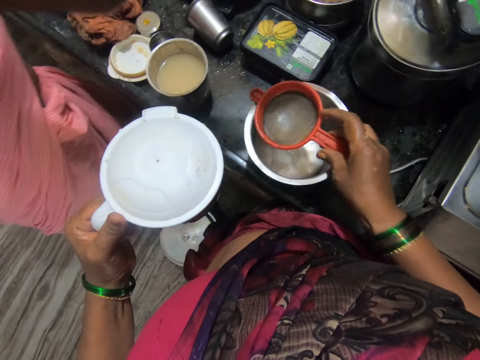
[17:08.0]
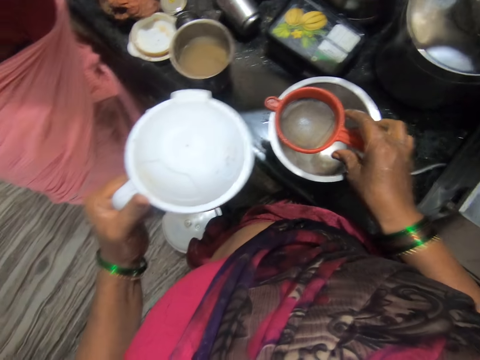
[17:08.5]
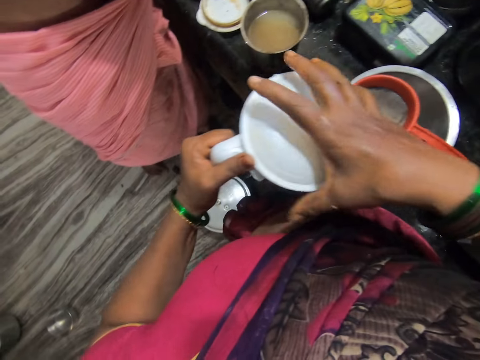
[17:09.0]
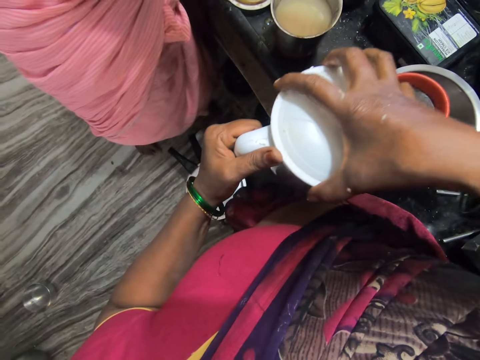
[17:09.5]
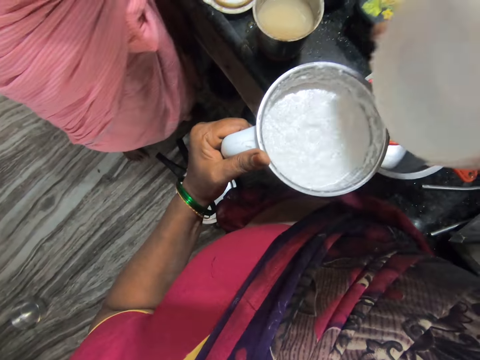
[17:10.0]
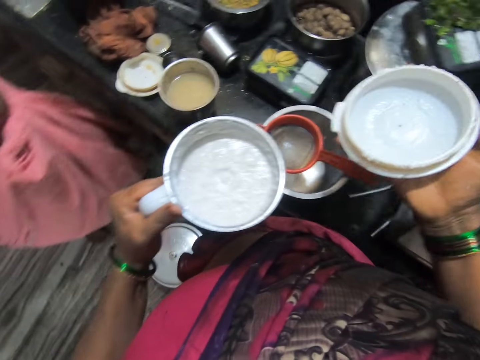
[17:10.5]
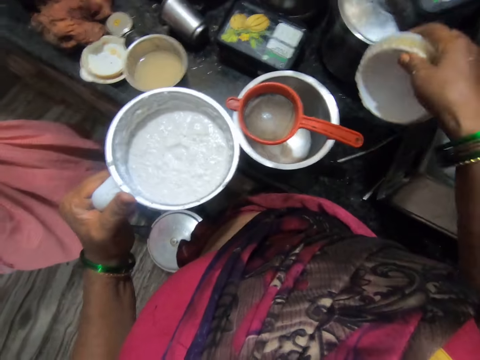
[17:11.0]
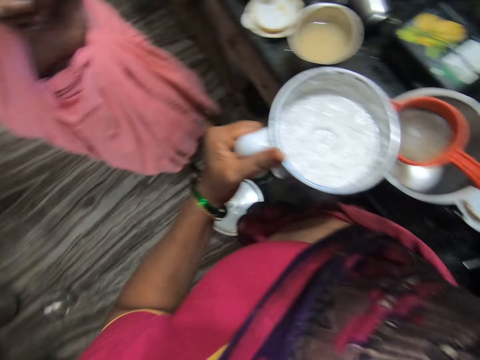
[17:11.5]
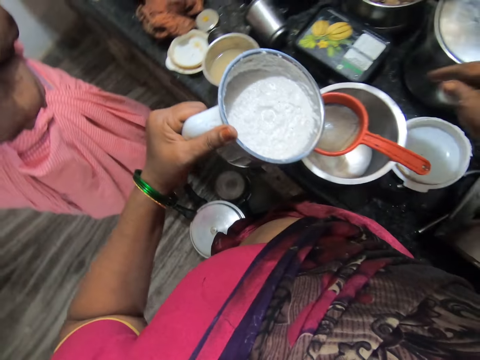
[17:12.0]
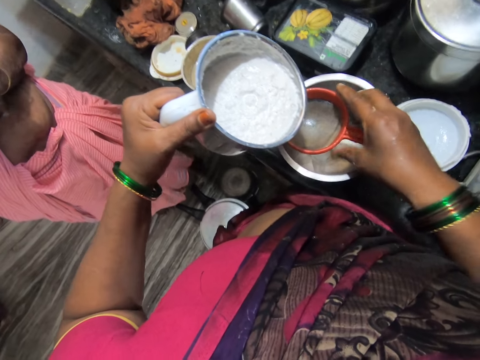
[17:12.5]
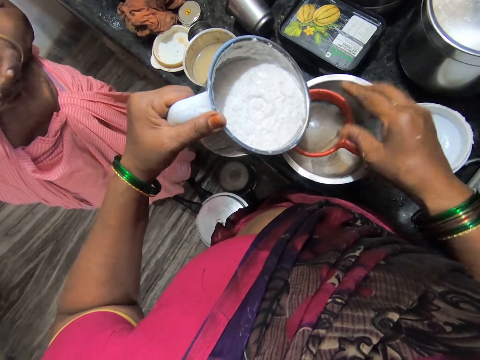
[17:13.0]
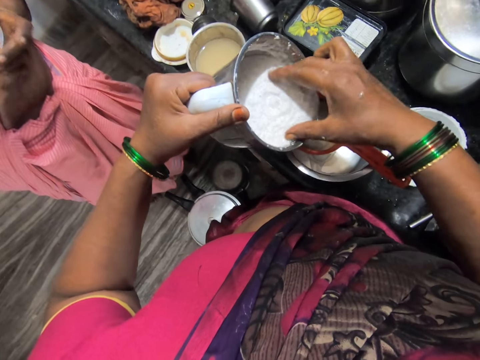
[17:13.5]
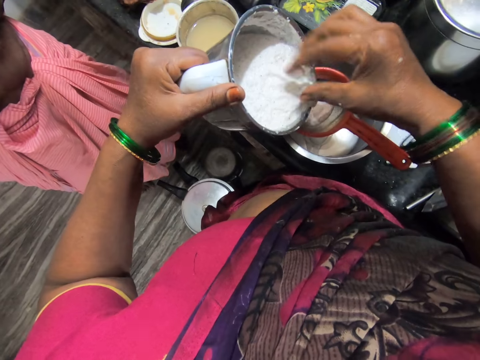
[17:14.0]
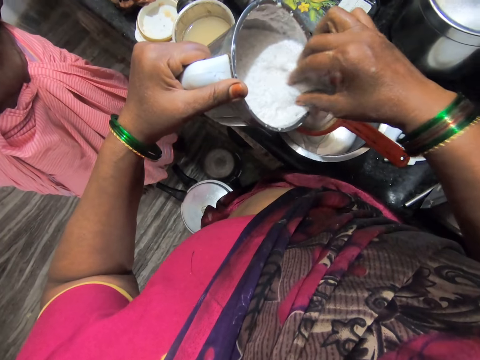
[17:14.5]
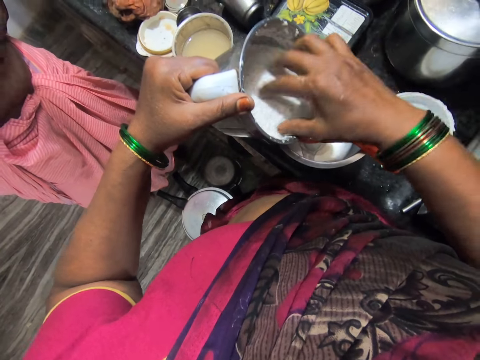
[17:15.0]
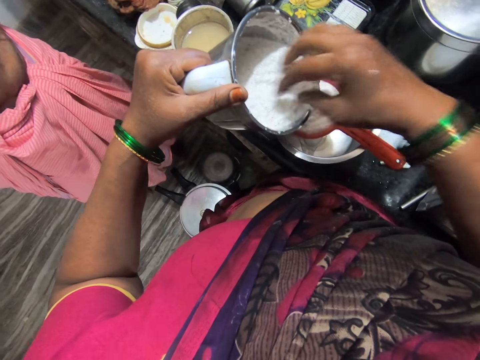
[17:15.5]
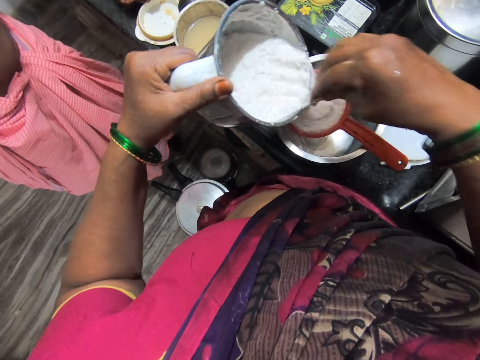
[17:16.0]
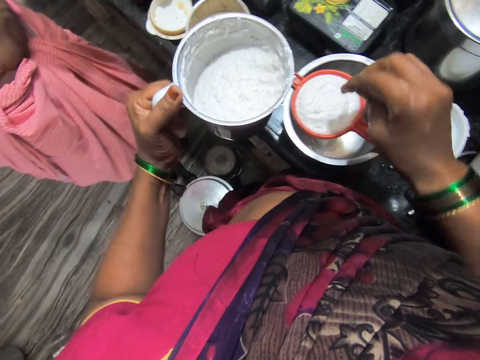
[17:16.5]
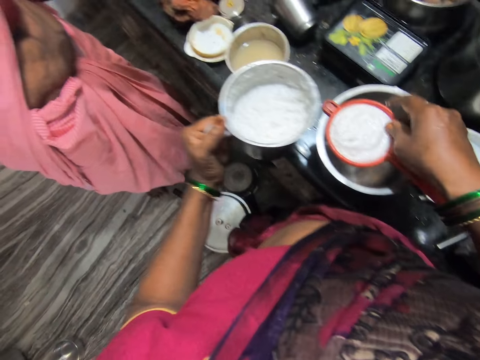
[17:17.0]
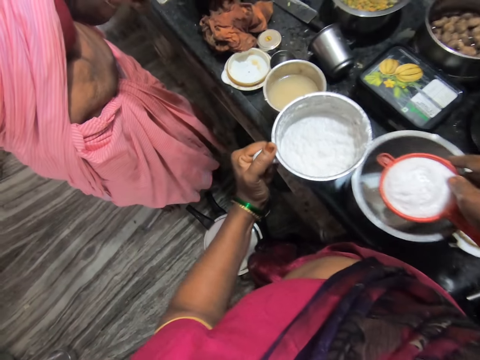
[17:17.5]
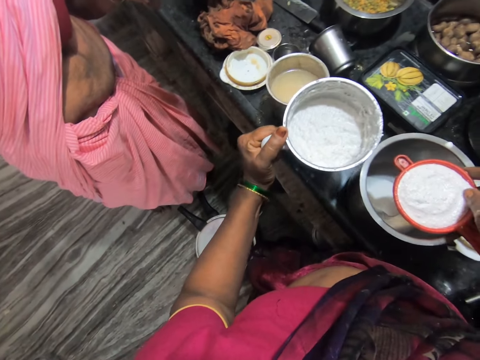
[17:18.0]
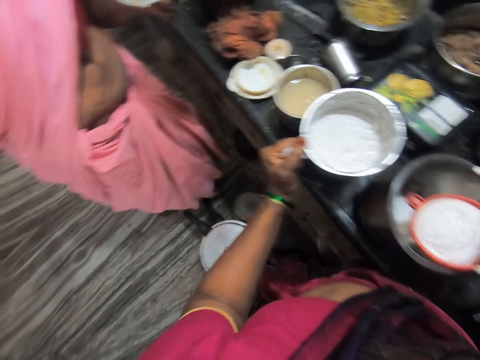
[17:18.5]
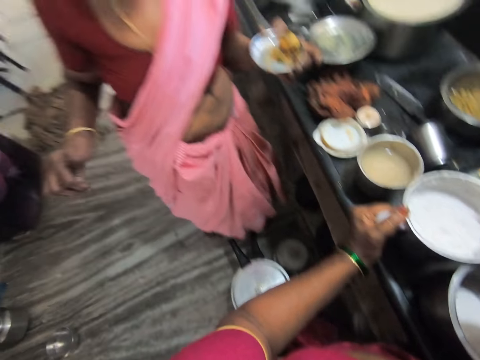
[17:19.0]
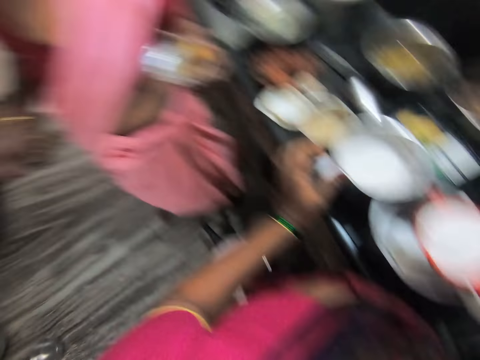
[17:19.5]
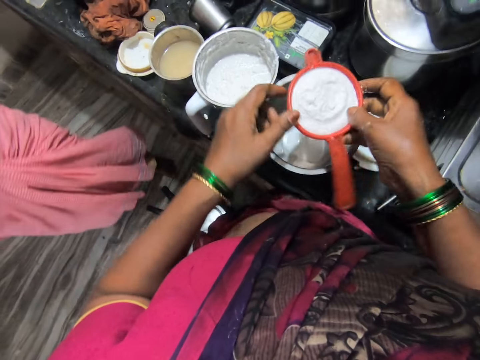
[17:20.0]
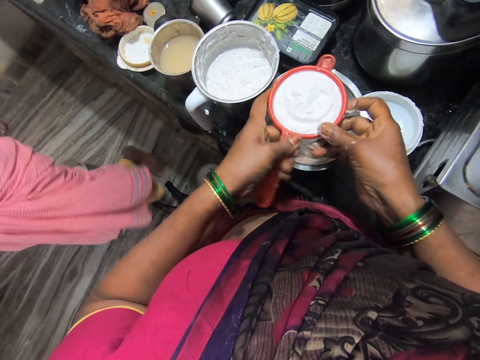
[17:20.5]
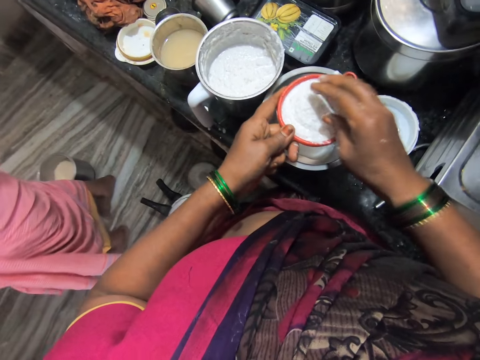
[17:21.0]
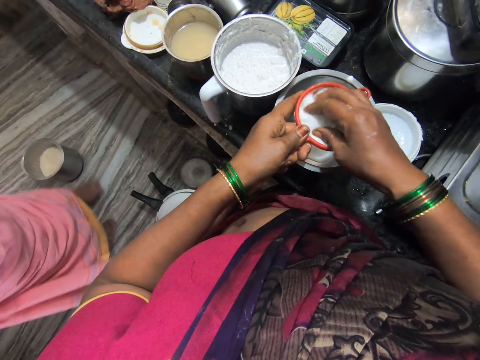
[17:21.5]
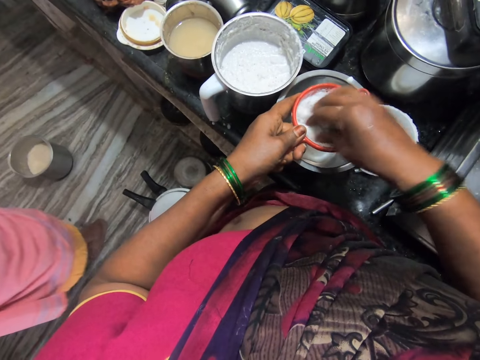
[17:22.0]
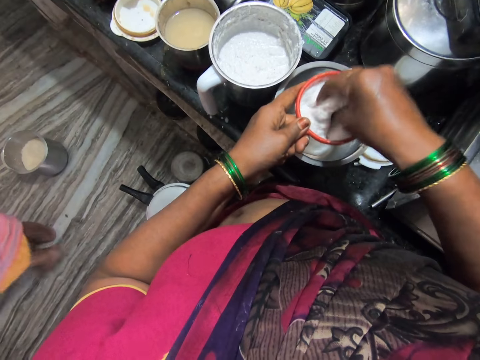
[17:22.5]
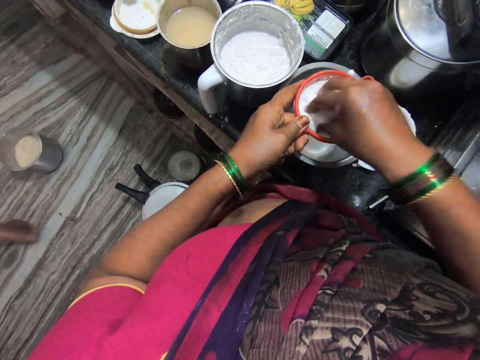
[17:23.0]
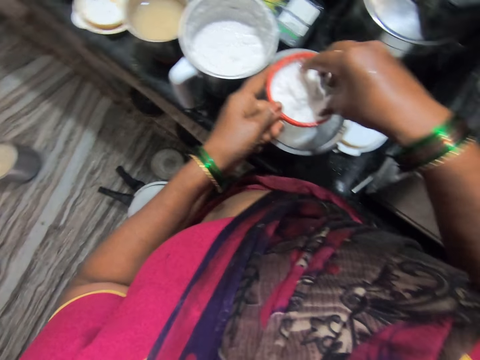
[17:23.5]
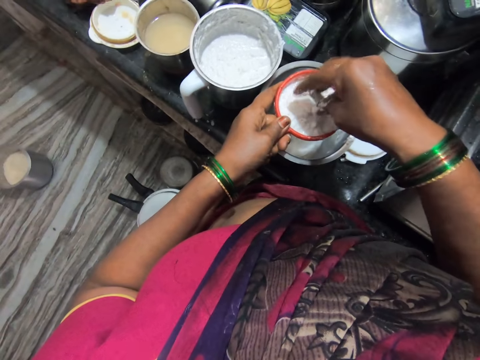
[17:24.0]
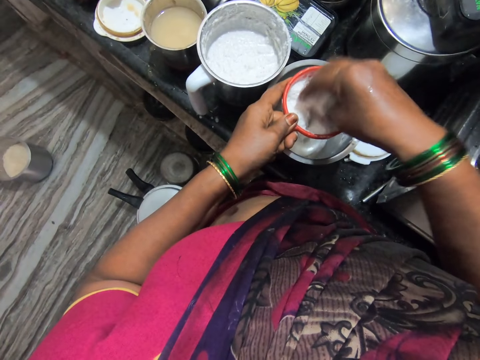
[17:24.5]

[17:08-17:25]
The camera wearer carries a sieve. They put the sieve on the bowl. They open the blender jar. They put down the blender lid. They put something on the sieve. They pour the food into the sieve. They lift the sieve. They put down the blender jar. They sieve the food.

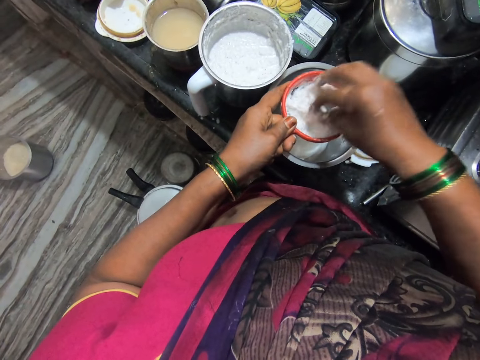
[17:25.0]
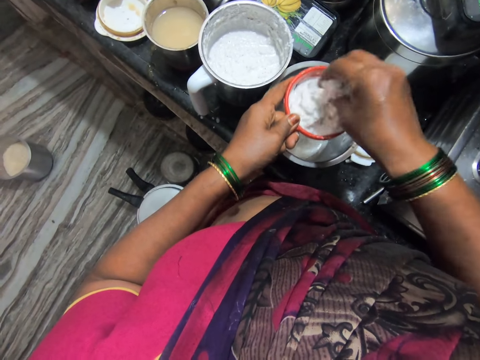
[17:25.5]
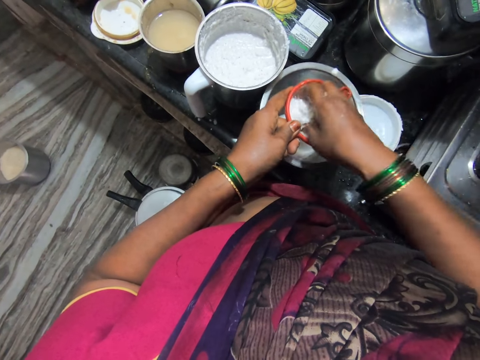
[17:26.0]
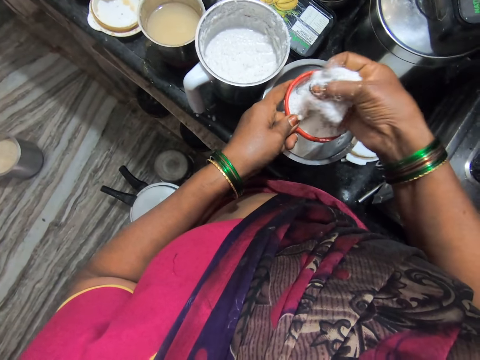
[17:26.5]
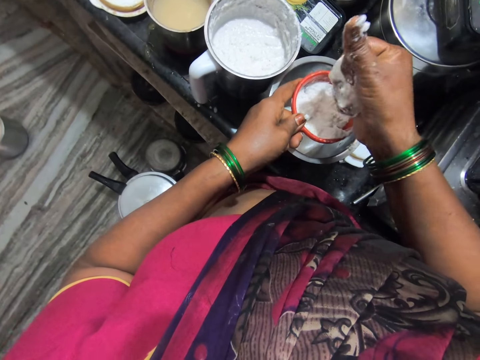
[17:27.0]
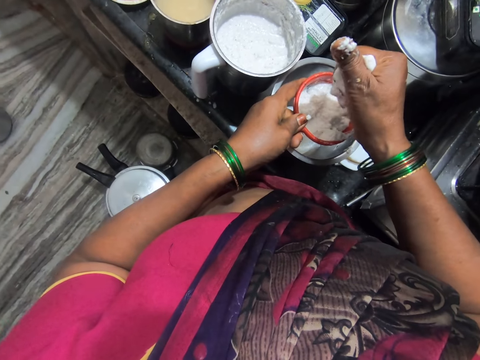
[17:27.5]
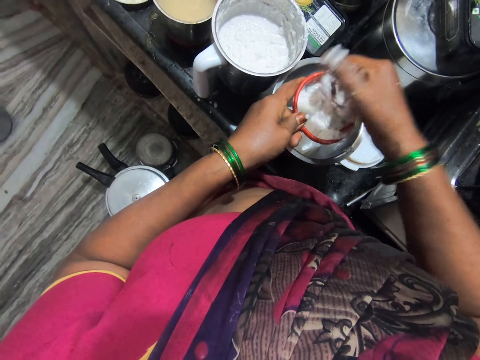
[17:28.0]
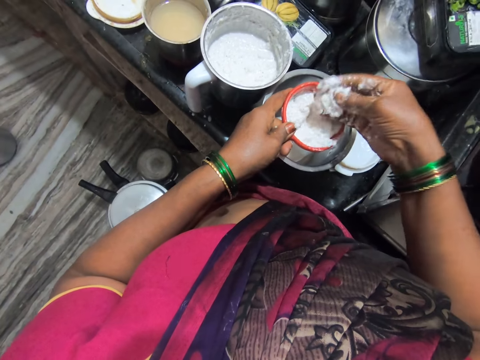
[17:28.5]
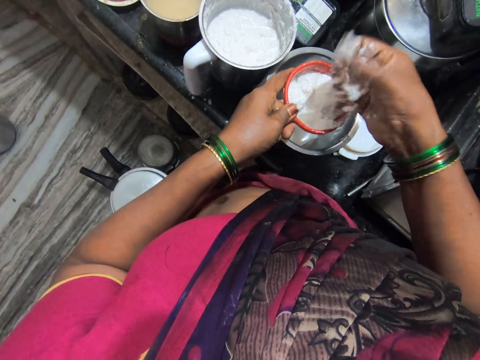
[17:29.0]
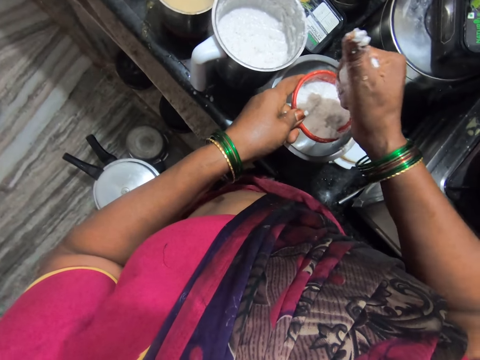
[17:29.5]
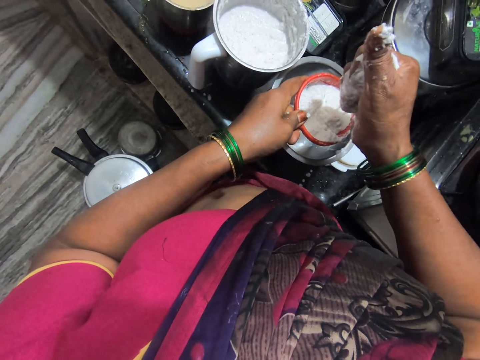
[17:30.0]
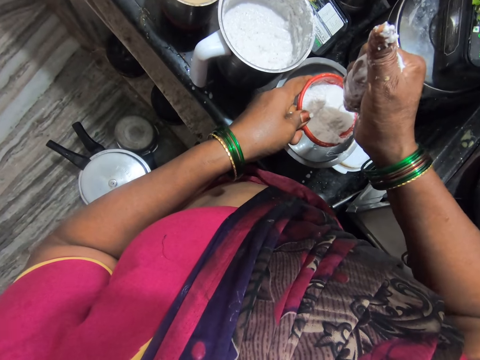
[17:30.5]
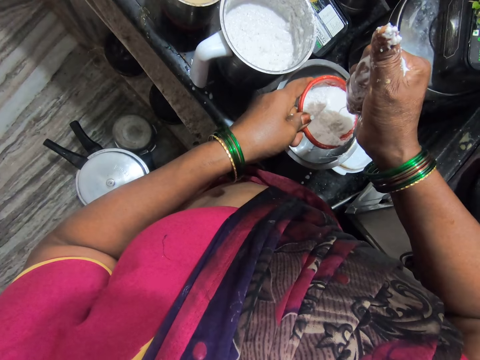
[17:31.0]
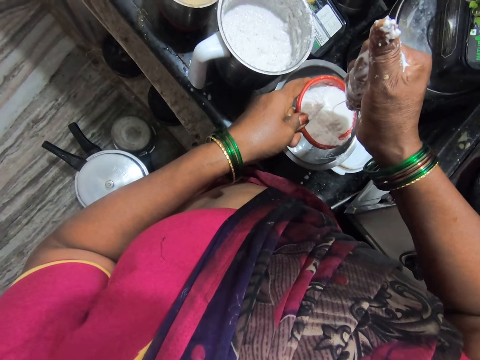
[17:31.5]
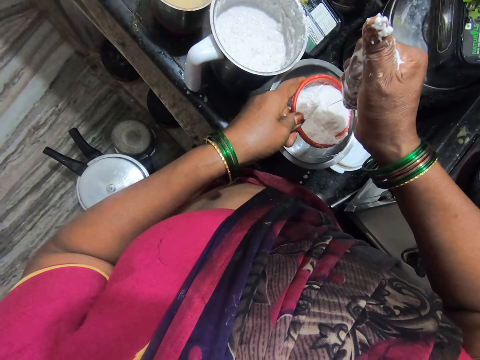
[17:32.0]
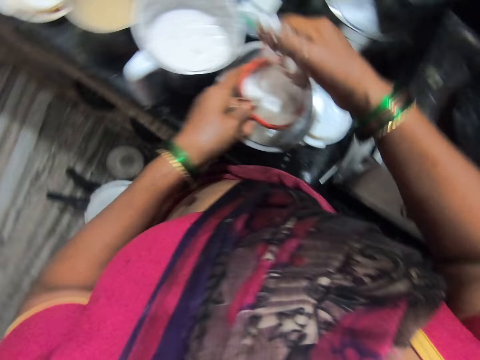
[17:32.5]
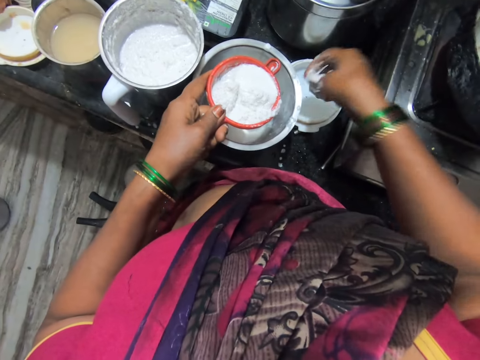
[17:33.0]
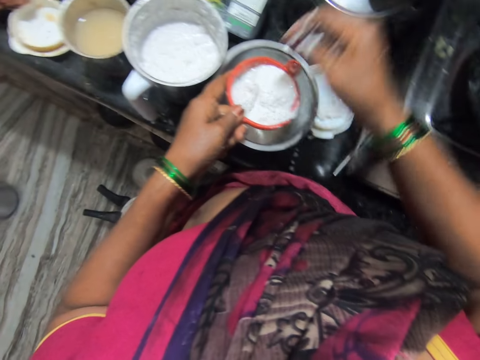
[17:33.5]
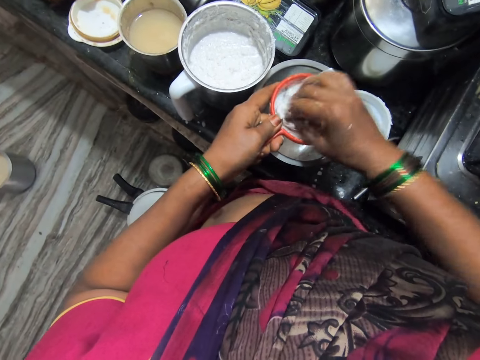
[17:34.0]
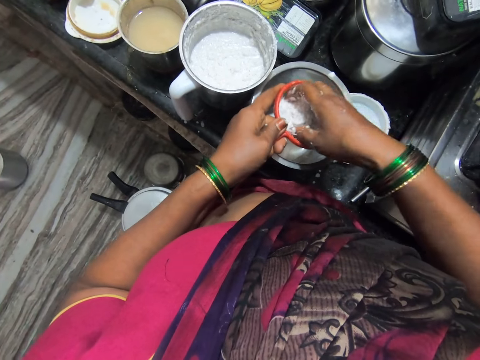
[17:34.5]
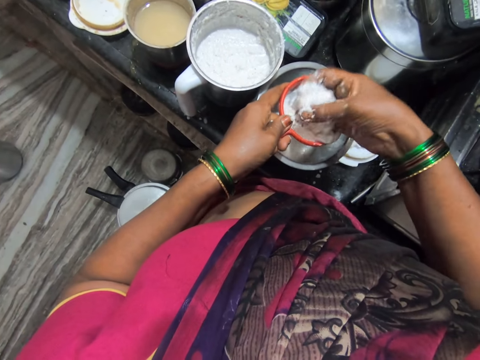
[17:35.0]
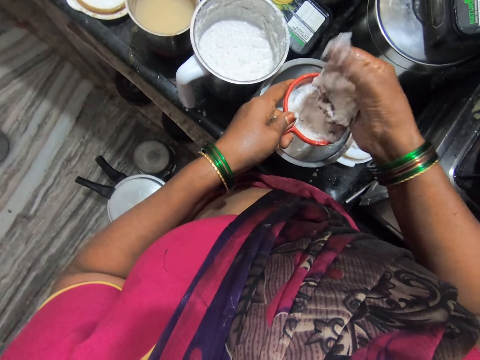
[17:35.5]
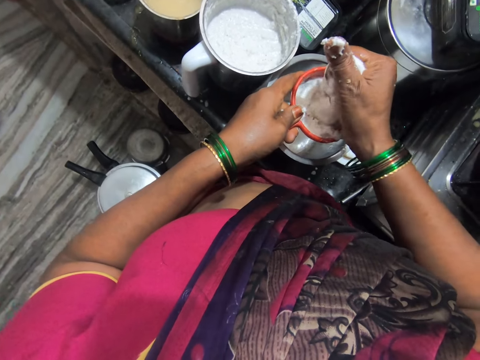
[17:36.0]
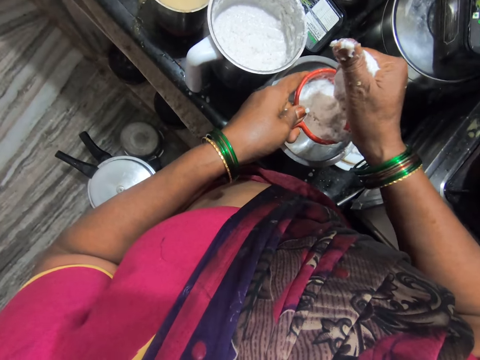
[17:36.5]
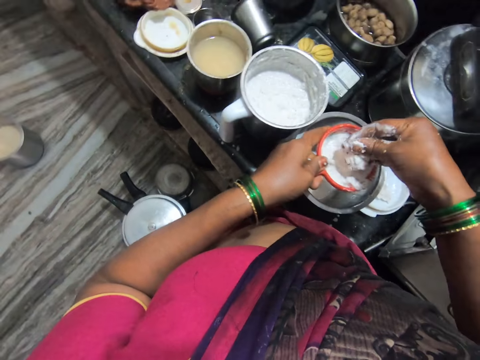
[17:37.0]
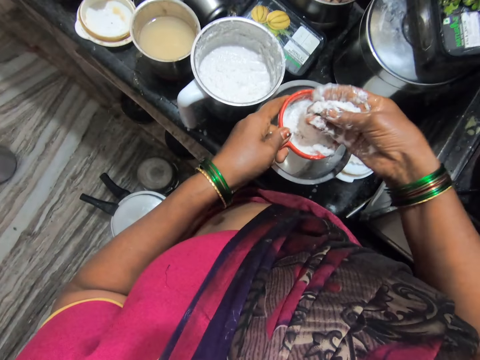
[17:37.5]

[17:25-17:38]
The camera wearer squeezes something. They put something on the blender lid. They squeeze something.
